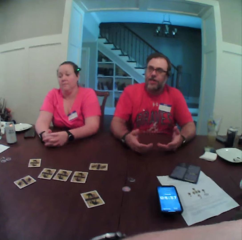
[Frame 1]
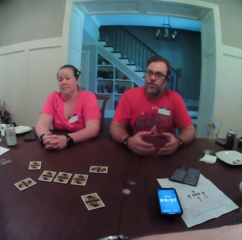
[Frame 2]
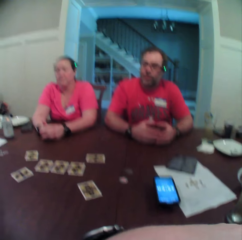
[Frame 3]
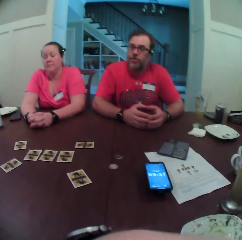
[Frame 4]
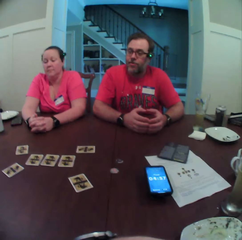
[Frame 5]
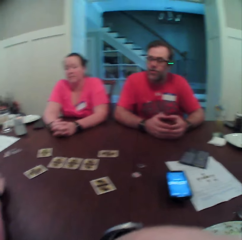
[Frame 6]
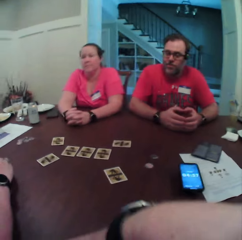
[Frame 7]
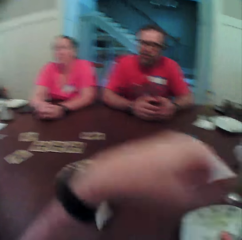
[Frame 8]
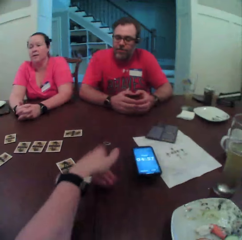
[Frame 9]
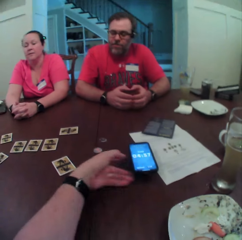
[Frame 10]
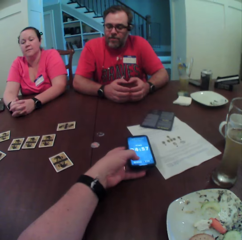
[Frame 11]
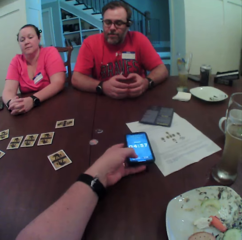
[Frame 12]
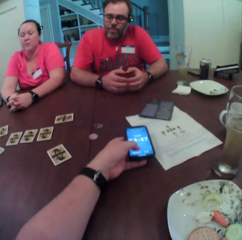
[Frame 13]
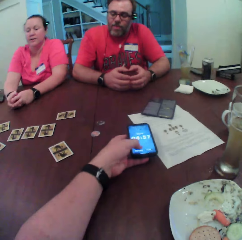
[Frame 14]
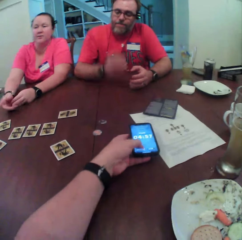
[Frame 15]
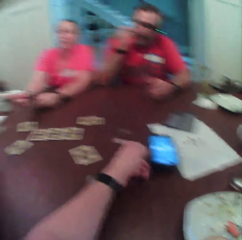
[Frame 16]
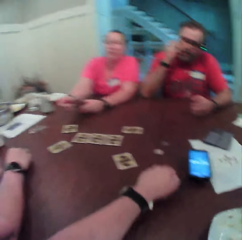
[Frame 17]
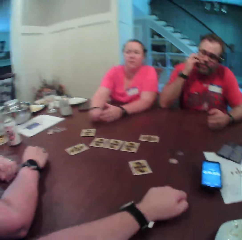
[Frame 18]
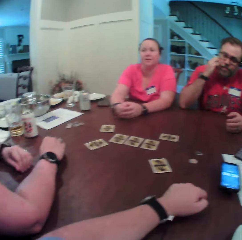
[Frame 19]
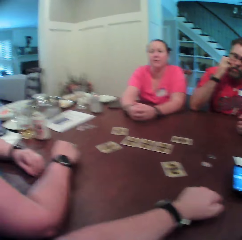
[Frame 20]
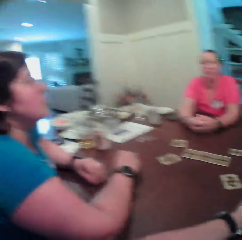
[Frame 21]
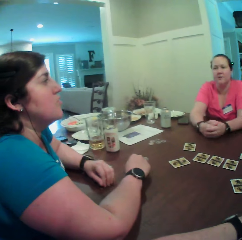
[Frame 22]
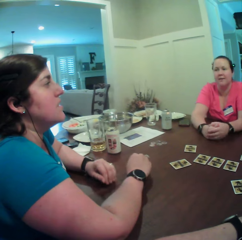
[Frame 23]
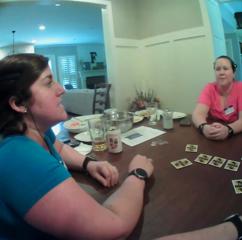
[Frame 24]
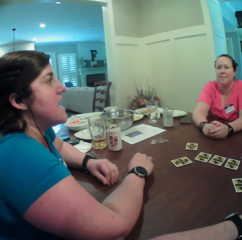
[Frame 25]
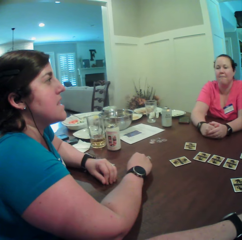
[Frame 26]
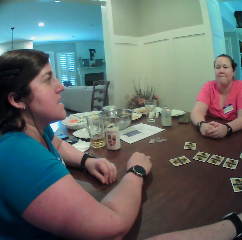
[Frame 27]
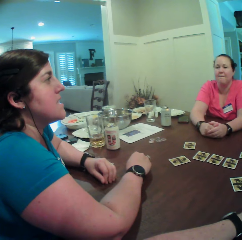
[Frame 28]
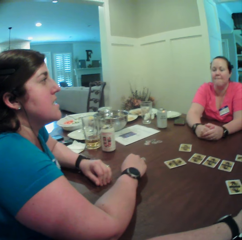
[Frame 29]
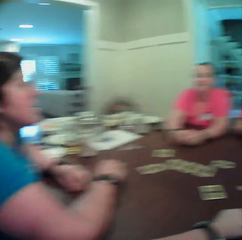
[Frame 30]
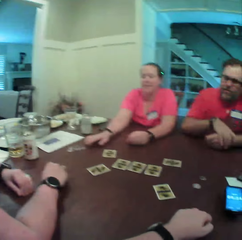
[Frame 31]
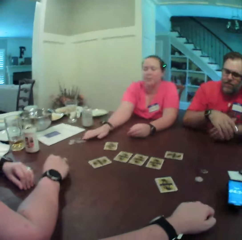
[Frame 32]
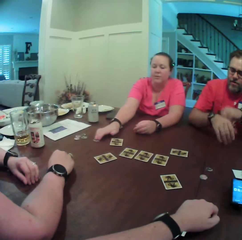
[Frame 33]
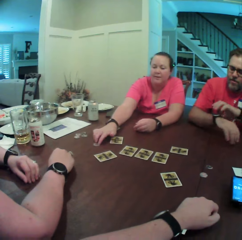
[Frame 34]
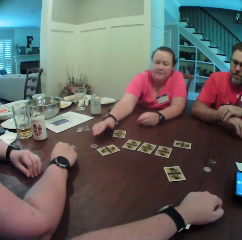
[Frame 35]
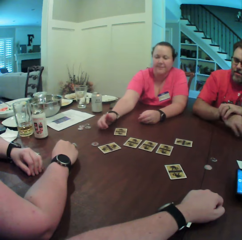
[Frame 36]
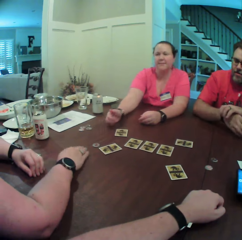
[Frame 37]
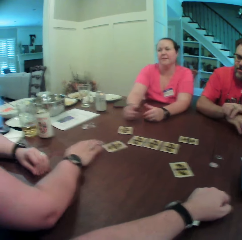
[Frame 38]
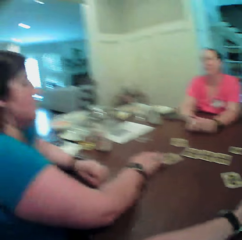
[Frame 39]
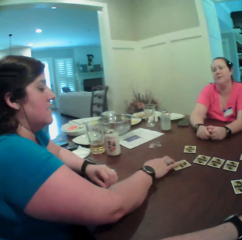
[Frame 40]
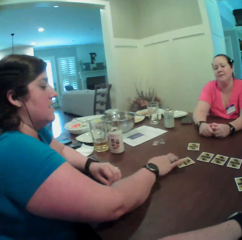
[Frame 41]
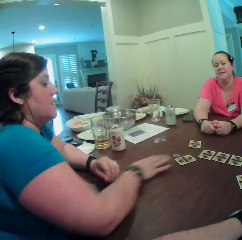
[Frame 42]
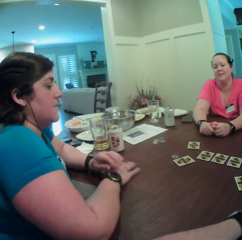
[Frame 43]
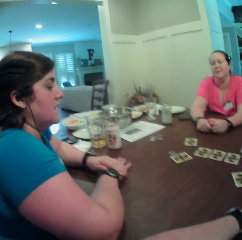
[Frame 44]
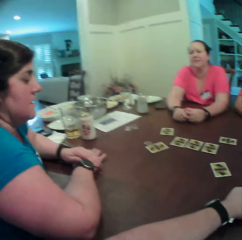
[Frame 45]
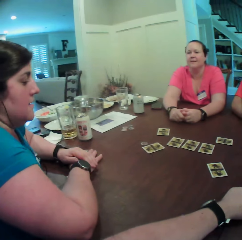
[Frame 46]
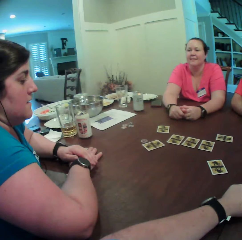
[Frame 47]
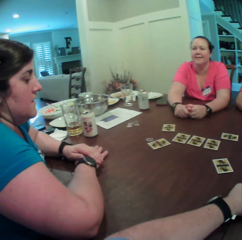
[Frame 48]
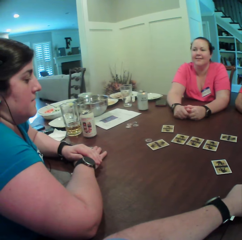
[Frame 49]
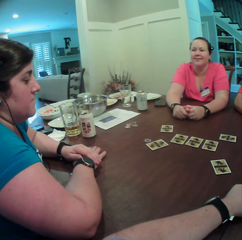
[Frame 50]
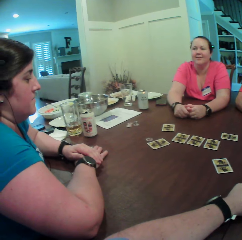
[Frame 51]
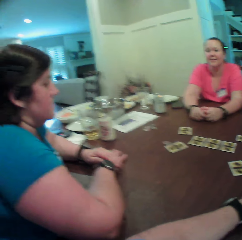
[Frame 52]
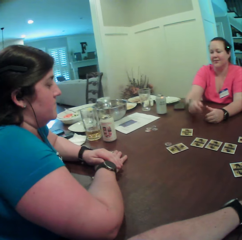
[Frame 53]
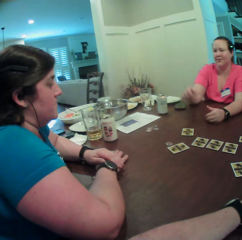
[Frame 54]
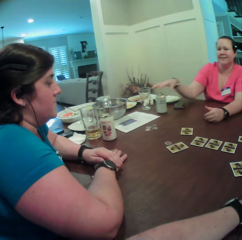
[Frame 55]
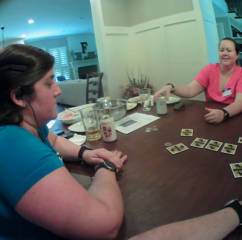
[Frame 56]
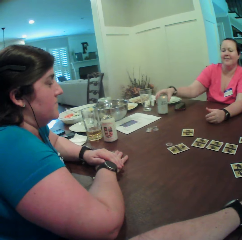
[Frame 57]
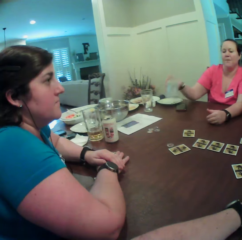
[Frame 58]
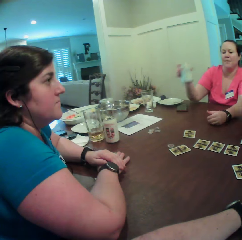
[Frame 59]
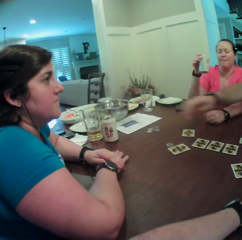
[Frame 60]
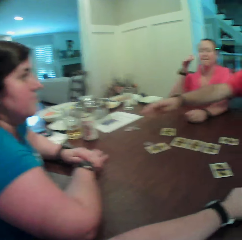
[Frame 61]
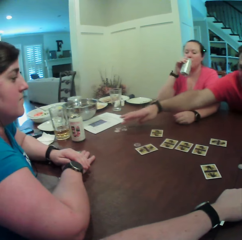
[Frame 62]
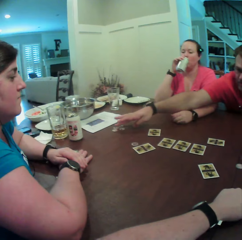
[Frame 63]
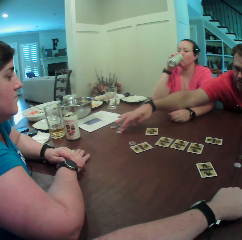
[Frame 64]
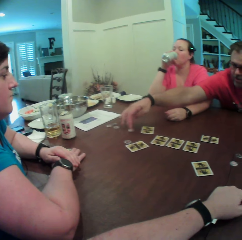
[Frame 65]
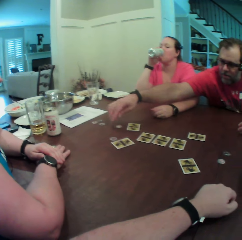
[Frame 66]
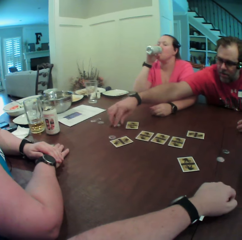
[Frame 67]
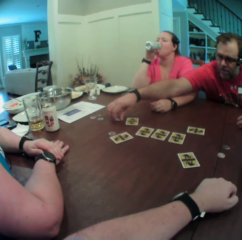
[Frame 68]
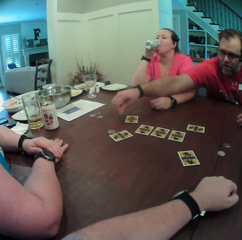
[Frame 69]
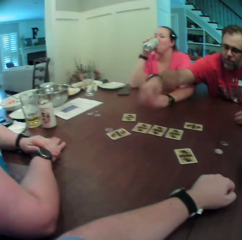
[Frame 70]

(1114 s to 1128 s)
The camera wearer taps on his phone screen on the table with his left hand. He presses the phone button. A woman pushes a token on the table to another woman with her right hand. The other woman taps the token on the table with her right hand. The first woman carries a can of drink from the table with her right hand, and gulps from the can of drink in her right hand. A man picks up a token from the table with his right hand.

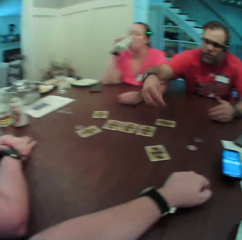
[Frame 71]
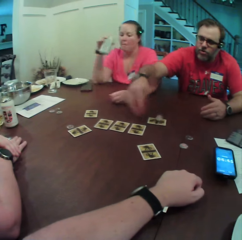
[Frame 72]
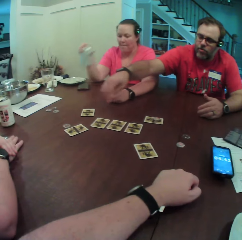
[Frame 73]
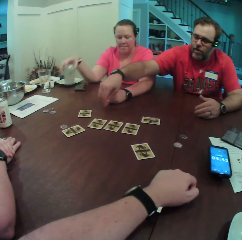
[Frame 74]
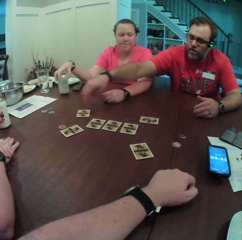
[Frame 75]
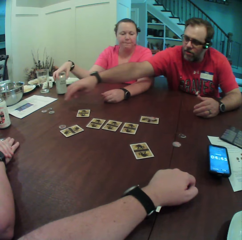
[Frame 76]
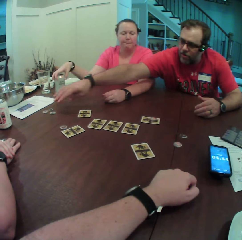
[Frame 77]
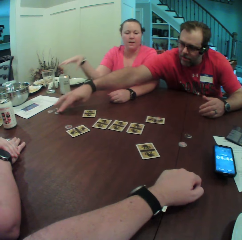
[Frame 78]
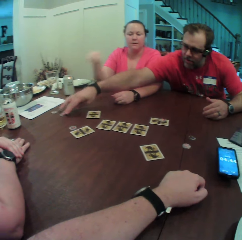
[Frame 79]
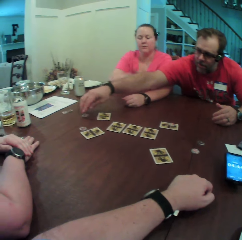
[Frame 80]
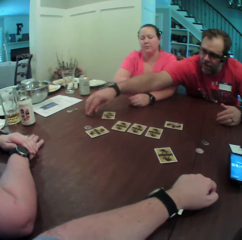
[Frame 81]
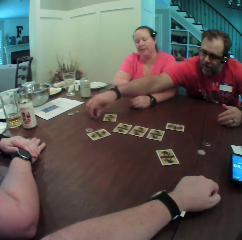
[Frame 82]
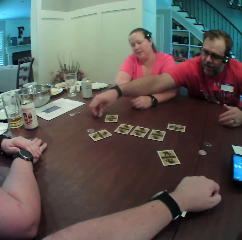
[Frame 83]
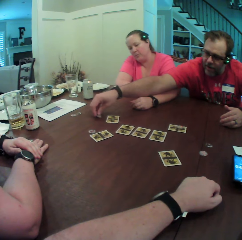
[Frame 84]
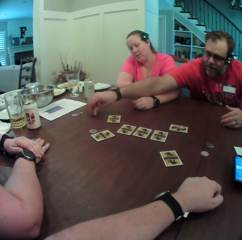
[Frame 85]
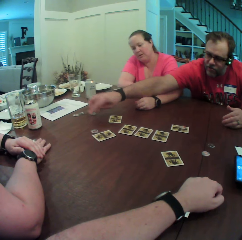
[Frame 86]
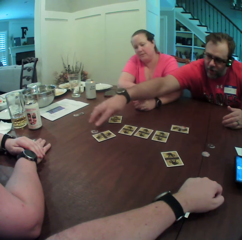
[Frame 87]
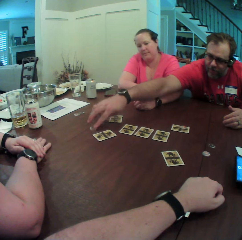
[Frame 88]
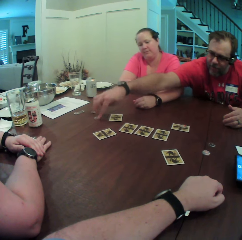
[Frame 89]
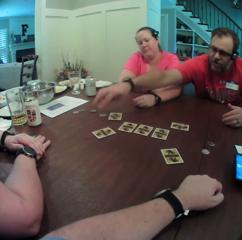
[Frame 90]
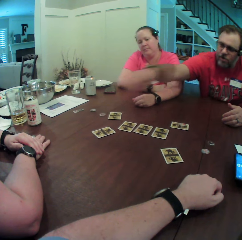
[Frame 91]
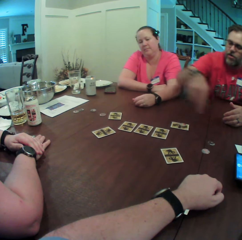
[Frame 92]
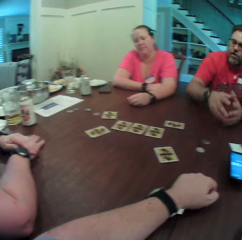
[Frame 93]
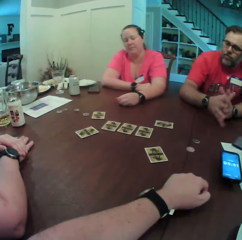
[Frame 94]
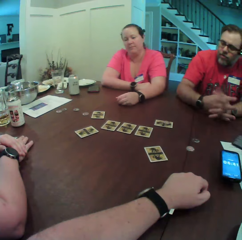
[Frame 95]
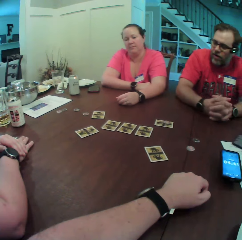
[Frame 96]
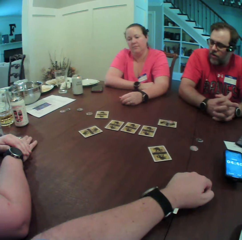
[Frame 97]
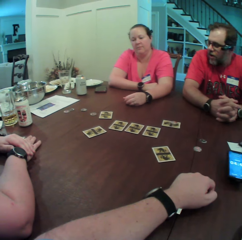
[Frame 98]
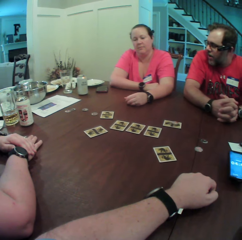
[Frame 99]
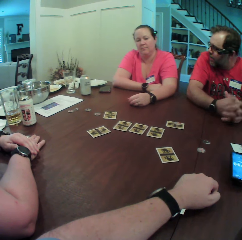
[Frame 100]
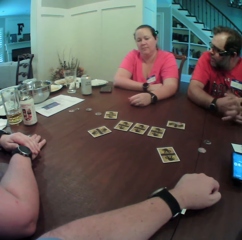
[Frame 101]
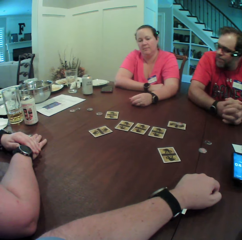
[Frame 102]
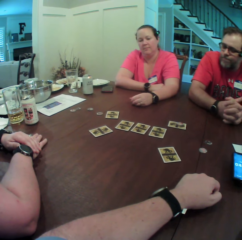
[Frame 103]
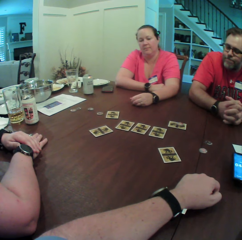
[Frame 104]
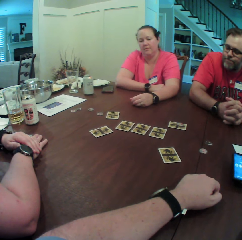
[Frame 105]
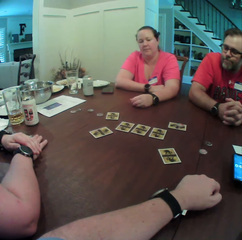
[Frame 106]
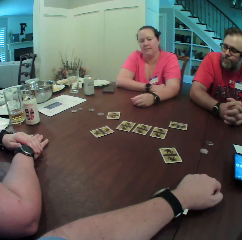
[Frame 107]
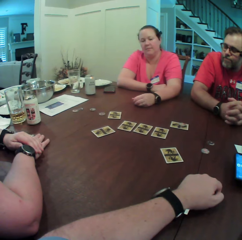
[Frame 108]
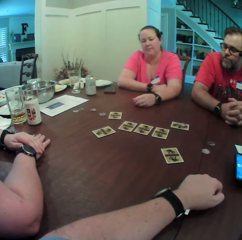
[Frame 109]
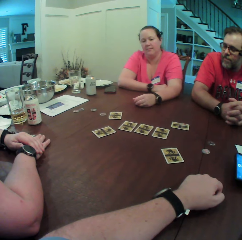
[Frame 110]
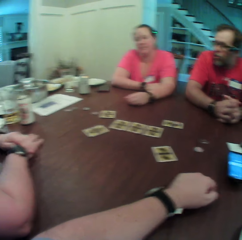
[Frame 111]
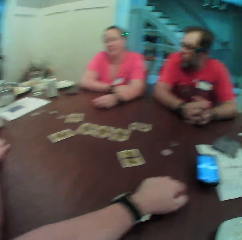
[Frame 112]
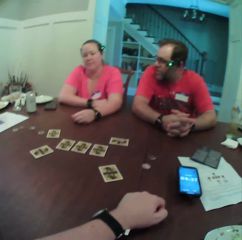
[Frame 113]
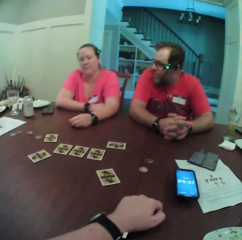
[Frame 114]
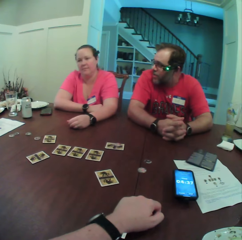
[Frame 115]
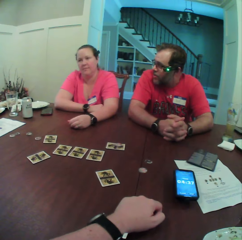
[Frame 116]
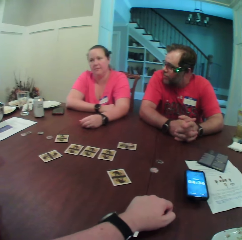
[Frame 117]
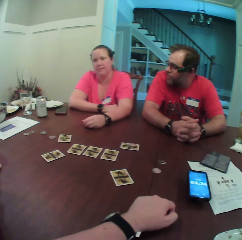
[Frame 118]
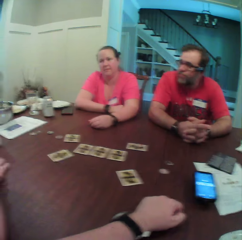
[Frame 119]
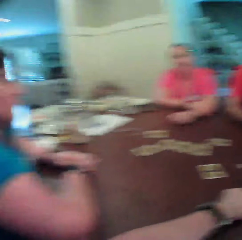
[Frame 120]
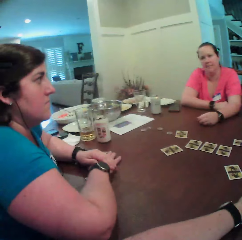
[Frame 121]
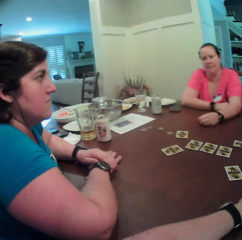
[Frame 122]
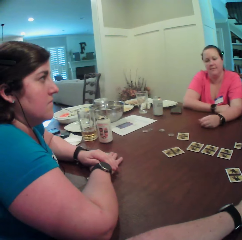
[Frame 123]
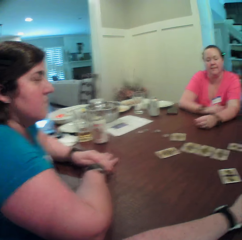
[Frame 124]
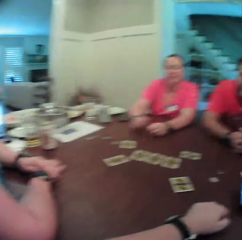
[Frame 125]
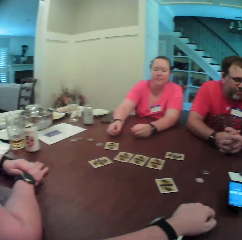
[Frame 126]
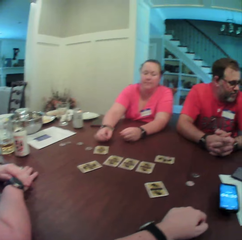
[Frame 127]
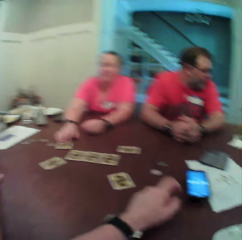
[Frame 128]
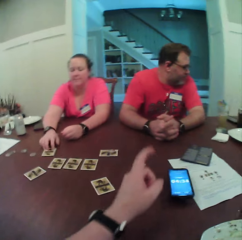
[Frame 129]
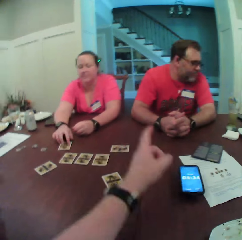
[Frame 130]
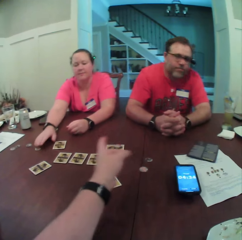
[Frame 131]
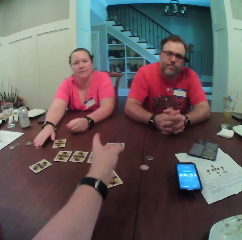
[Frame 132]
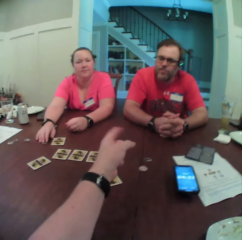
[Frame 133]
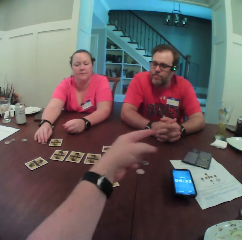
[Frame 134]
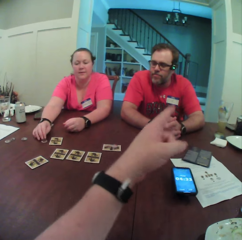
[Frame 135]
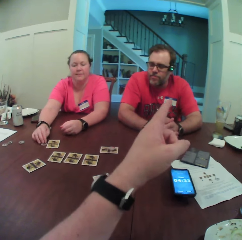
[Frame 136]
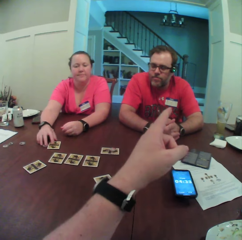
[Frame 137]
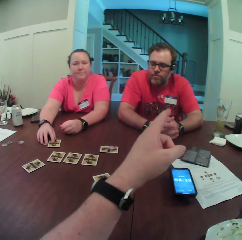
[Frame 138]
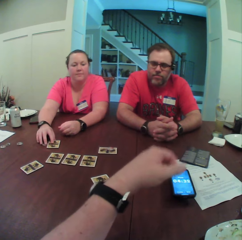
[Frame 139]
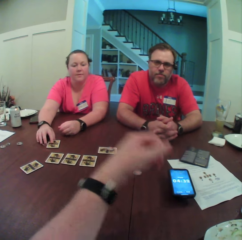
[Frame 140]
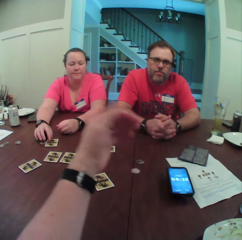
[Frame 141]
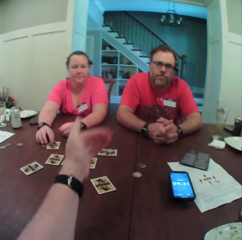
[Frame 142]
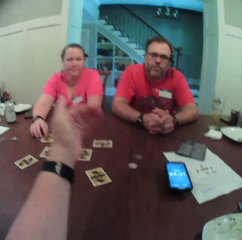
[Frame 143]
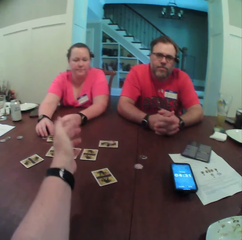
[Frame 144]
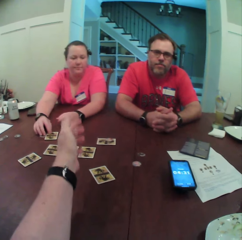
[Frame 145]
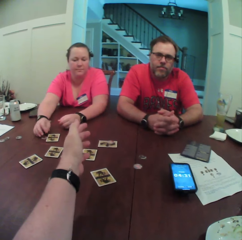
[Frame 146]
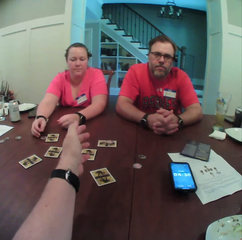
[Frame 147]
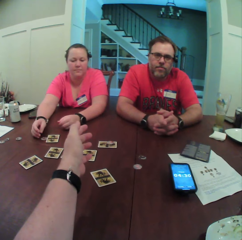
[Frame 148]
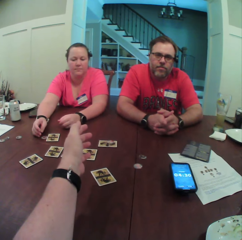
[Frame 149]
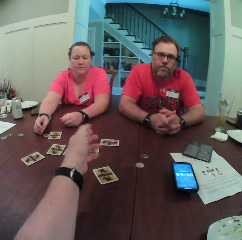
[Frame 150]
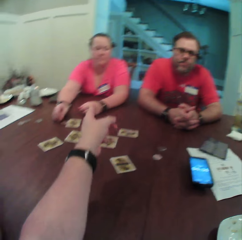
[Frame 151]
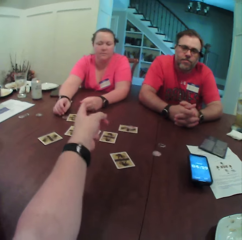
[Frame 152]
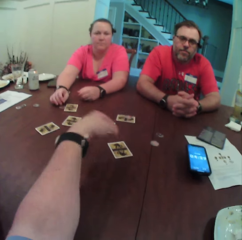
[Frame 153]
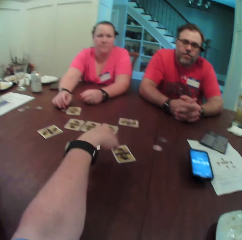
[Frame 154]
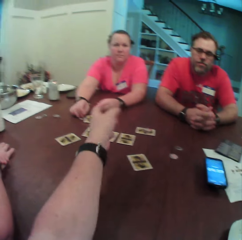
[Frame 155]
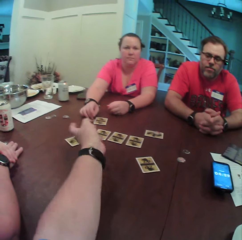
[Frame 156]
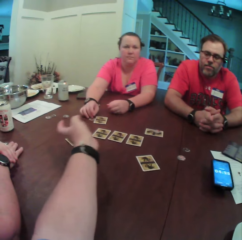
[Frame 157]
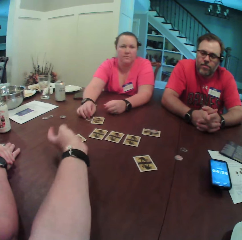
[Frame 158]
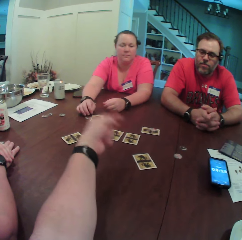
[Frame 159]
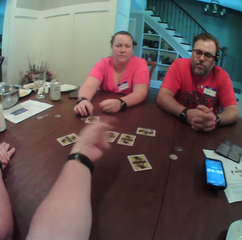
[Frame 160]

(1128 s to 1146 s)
A man drops the token in his right hand on a card on the table. A woman places the can of drink in her right hand on the table. The man picks up a token from the table with his right hand, drops the token in his right hand on the table, and moves a token on the table with his right hand. He converses with the woman. The woman drags a card on the table with her right hand. The camera wearer converses with the man and the woman. He points out his finger. The woman drags a token on the table with her right hand.
